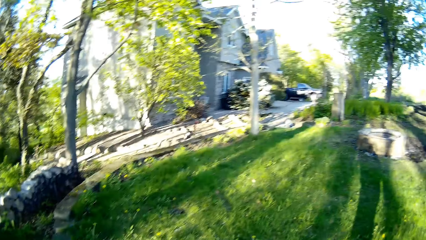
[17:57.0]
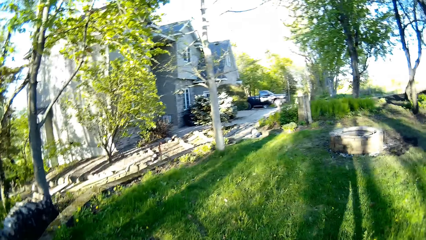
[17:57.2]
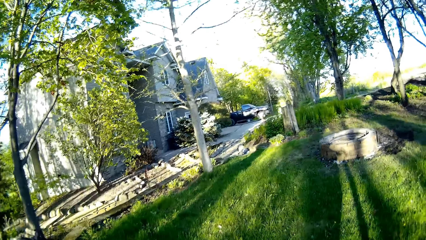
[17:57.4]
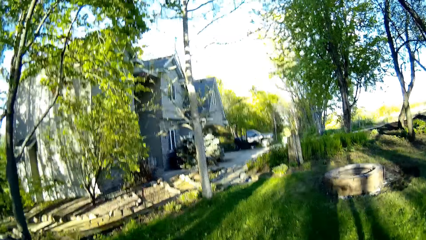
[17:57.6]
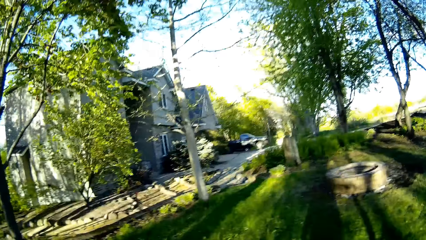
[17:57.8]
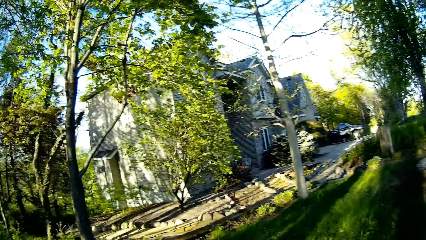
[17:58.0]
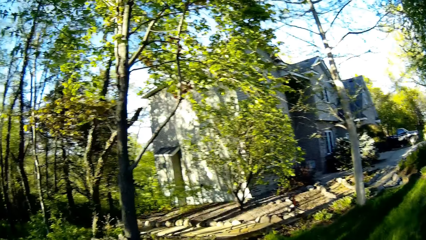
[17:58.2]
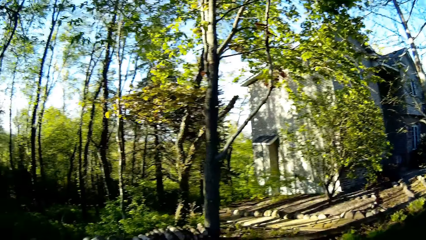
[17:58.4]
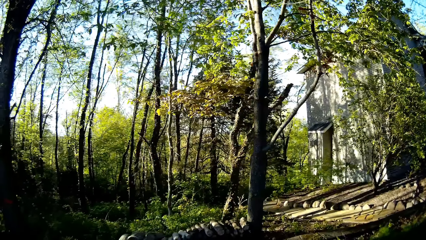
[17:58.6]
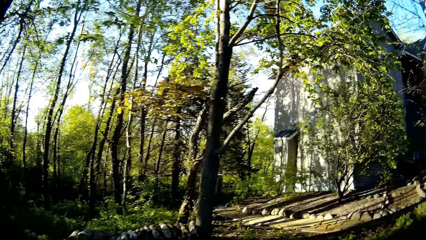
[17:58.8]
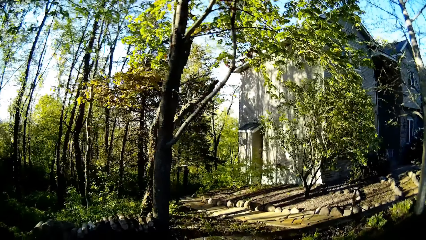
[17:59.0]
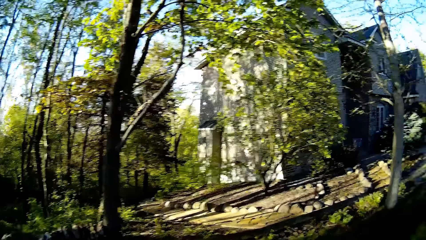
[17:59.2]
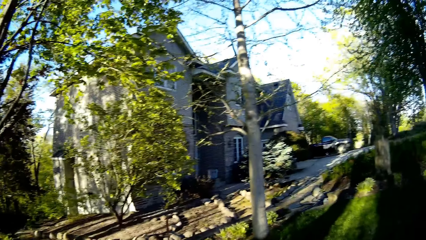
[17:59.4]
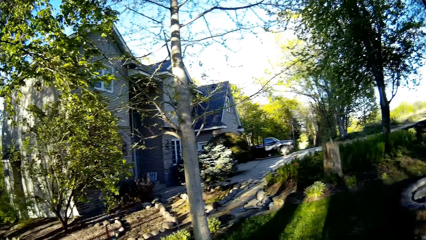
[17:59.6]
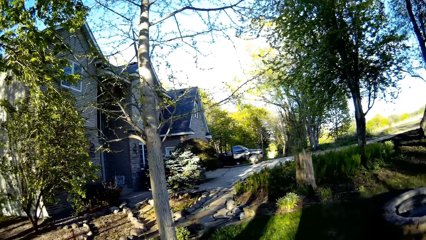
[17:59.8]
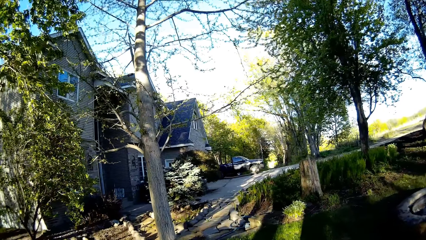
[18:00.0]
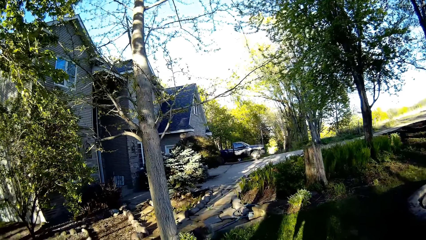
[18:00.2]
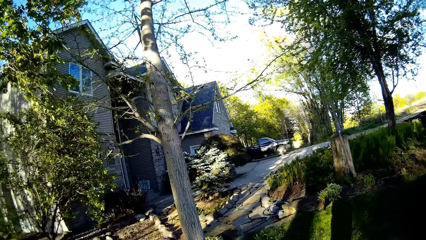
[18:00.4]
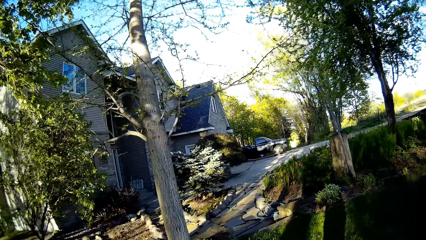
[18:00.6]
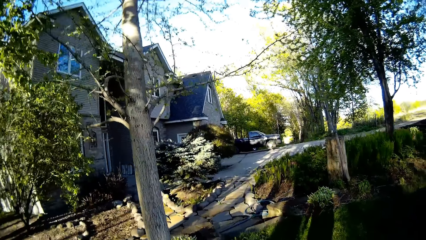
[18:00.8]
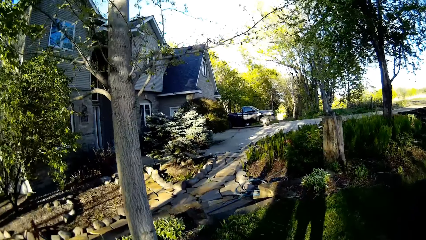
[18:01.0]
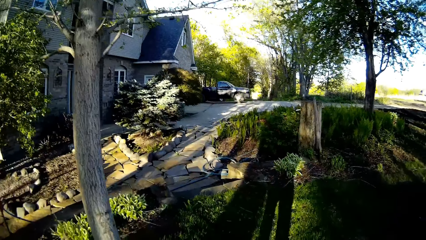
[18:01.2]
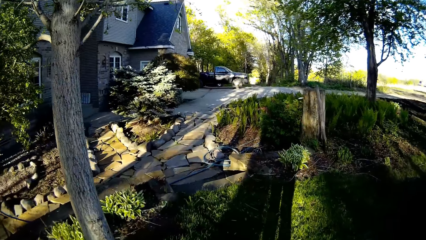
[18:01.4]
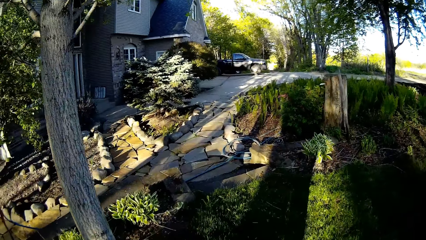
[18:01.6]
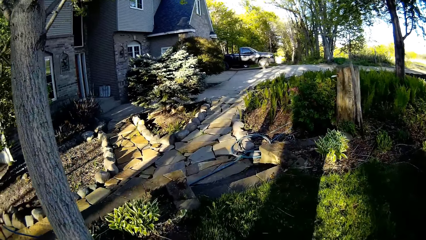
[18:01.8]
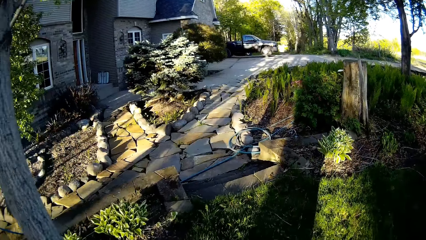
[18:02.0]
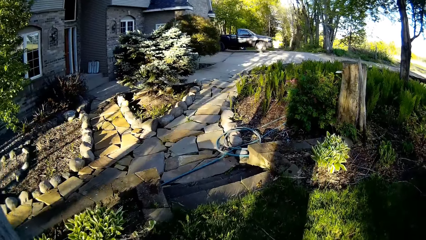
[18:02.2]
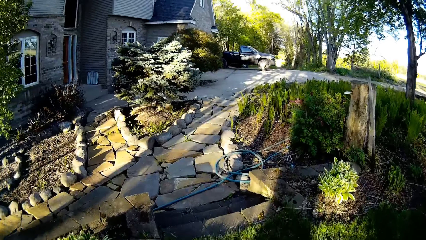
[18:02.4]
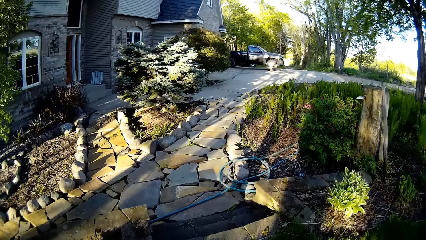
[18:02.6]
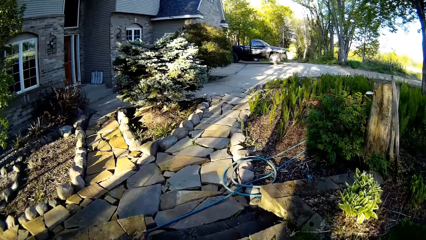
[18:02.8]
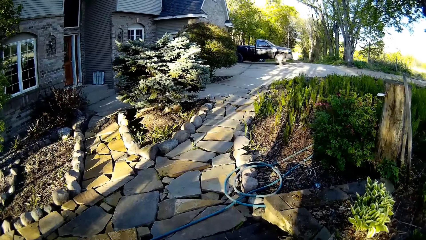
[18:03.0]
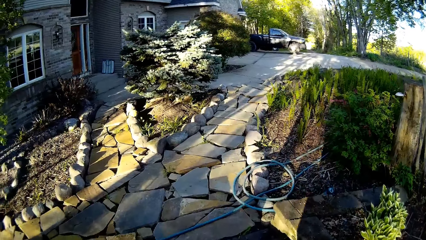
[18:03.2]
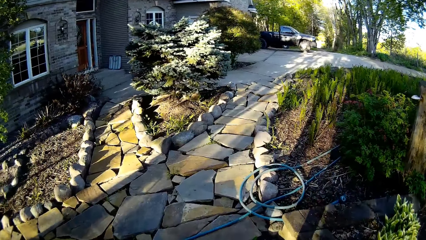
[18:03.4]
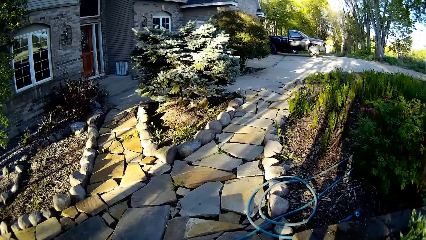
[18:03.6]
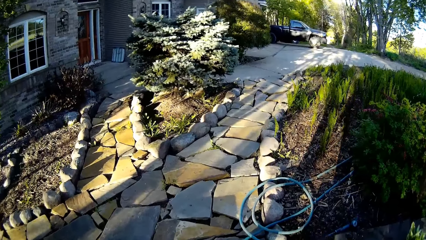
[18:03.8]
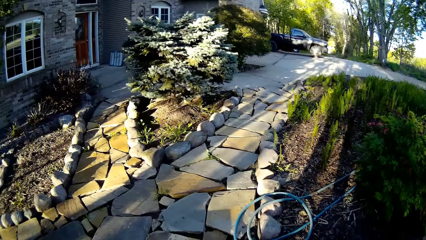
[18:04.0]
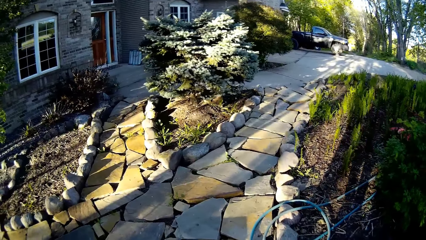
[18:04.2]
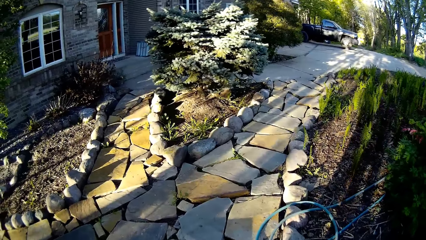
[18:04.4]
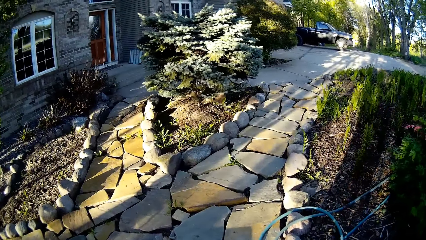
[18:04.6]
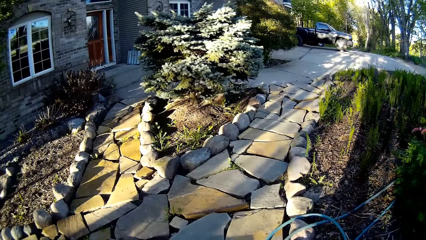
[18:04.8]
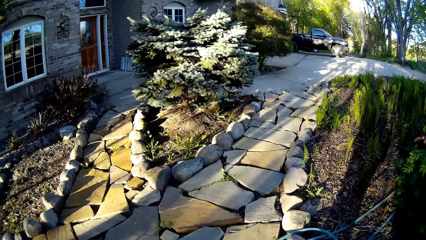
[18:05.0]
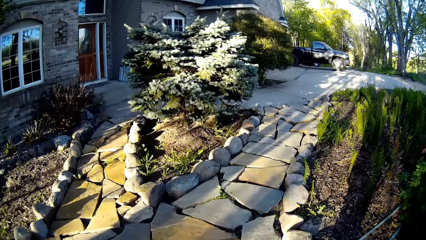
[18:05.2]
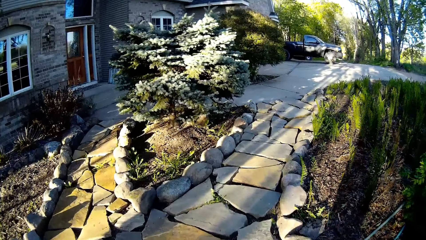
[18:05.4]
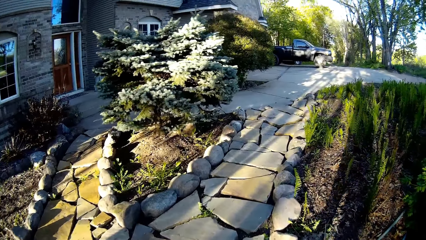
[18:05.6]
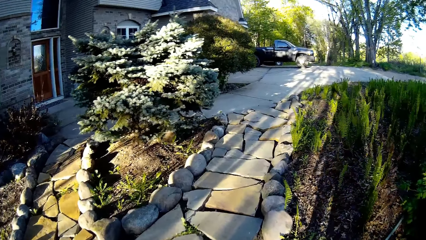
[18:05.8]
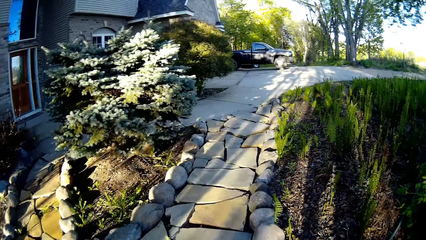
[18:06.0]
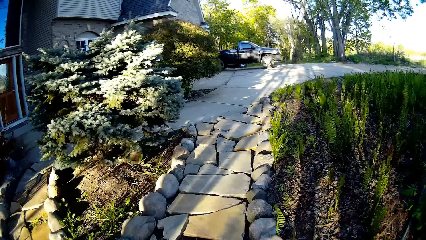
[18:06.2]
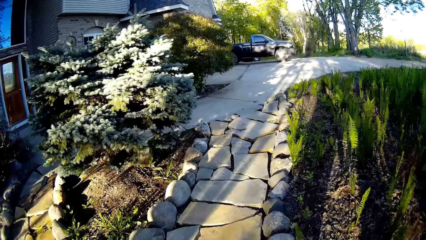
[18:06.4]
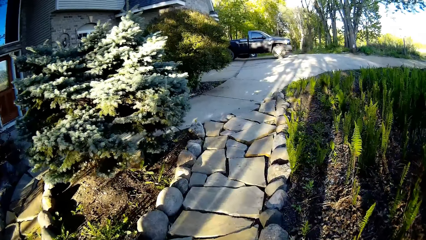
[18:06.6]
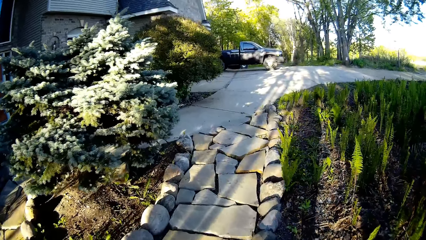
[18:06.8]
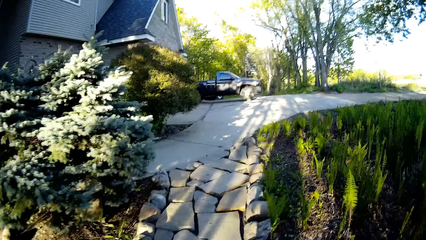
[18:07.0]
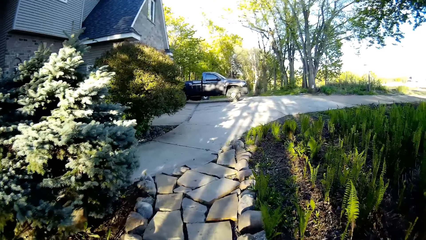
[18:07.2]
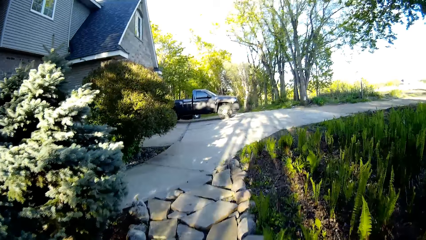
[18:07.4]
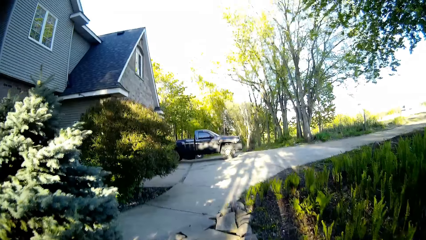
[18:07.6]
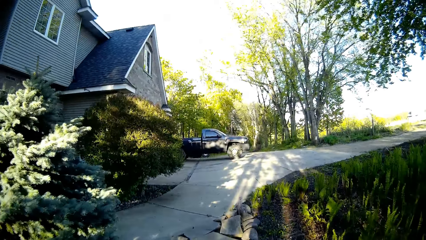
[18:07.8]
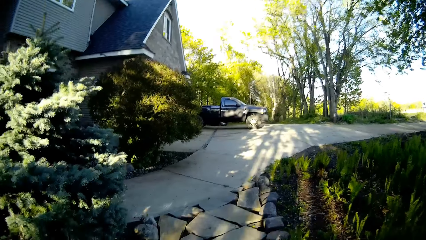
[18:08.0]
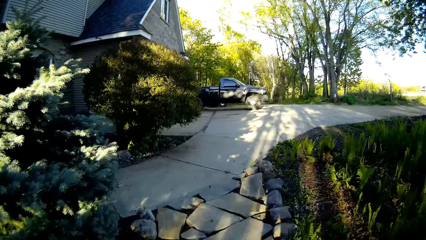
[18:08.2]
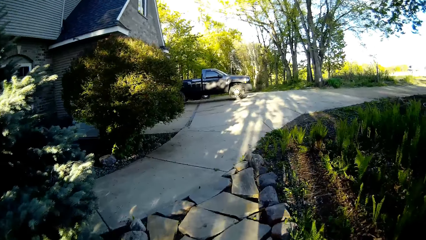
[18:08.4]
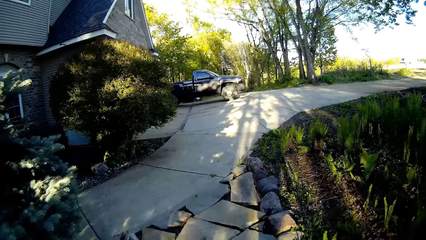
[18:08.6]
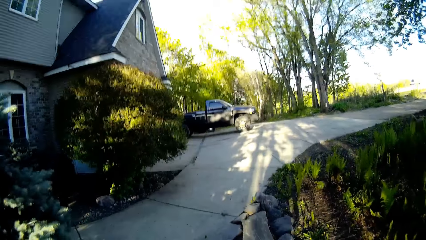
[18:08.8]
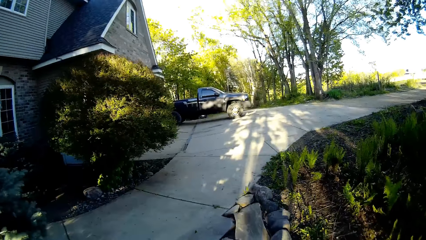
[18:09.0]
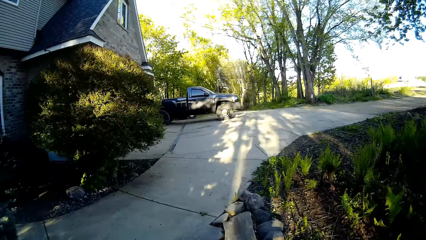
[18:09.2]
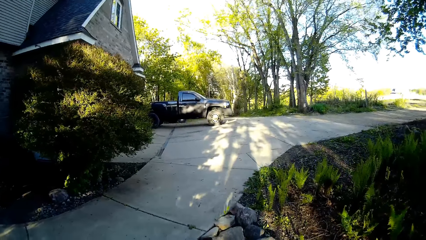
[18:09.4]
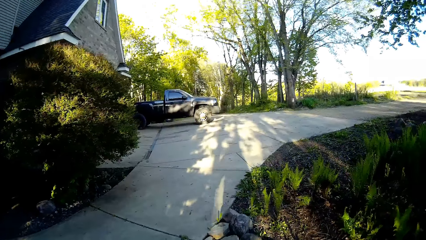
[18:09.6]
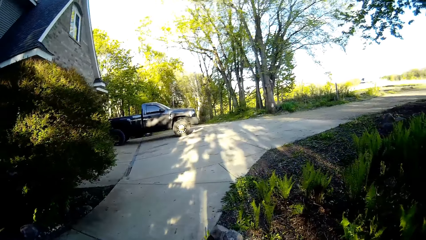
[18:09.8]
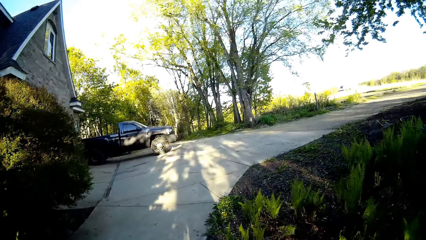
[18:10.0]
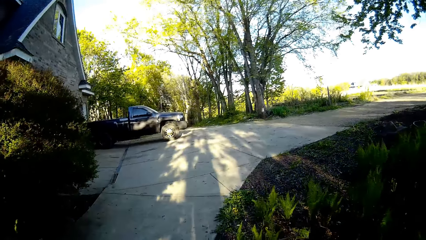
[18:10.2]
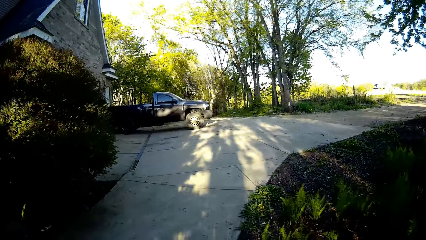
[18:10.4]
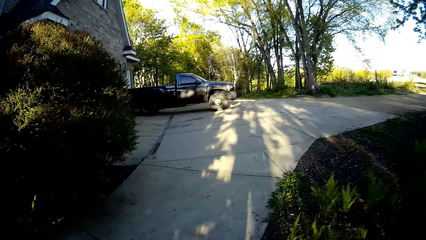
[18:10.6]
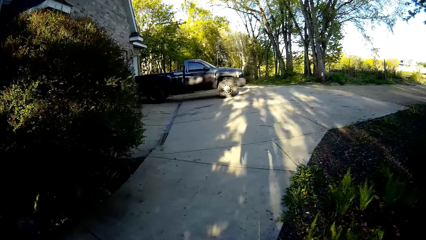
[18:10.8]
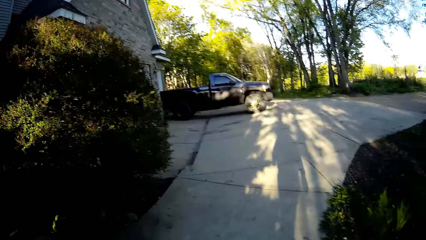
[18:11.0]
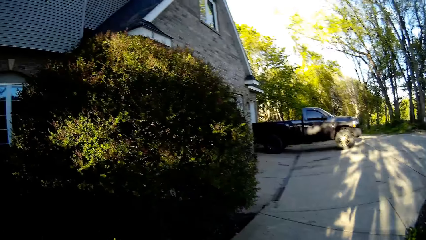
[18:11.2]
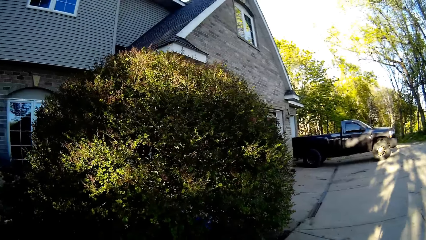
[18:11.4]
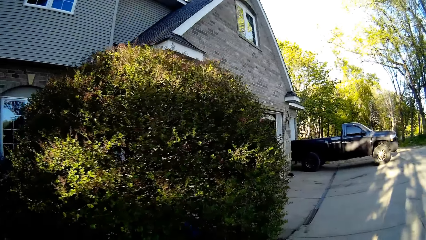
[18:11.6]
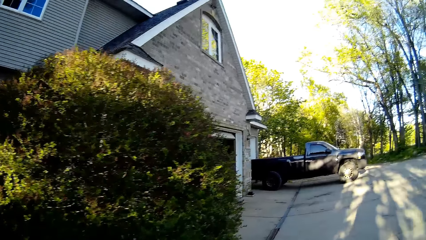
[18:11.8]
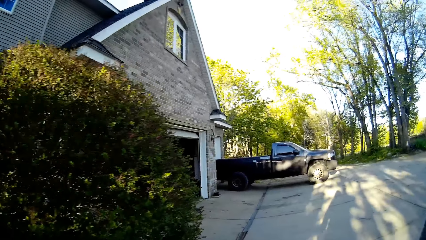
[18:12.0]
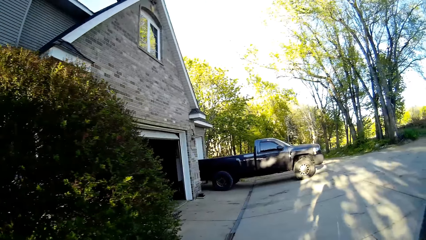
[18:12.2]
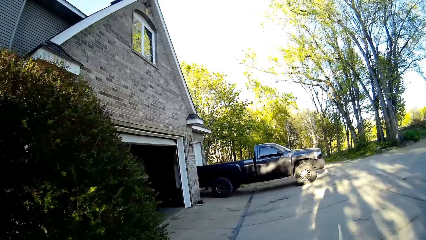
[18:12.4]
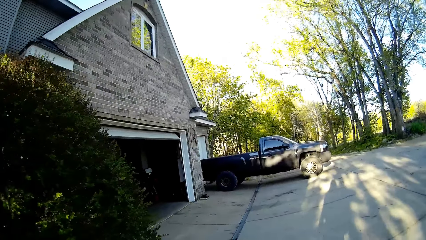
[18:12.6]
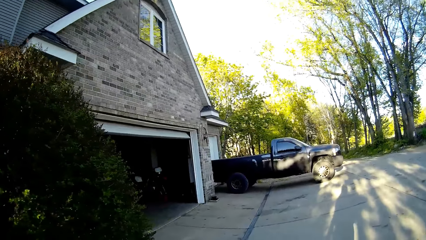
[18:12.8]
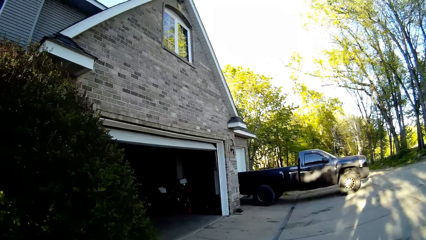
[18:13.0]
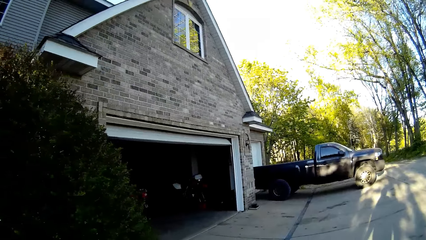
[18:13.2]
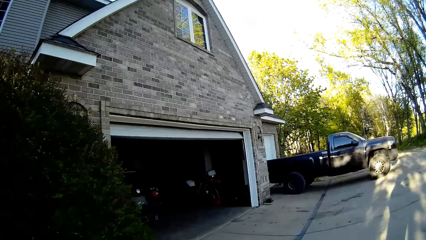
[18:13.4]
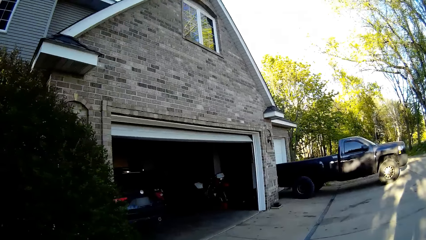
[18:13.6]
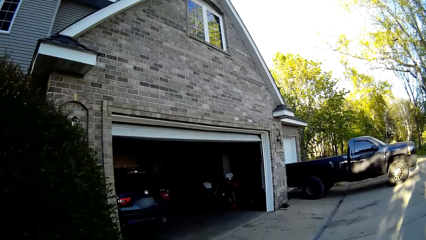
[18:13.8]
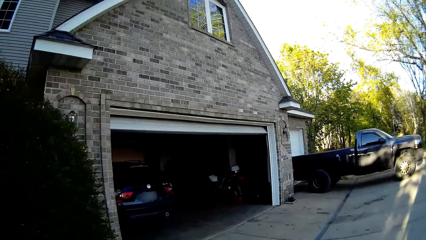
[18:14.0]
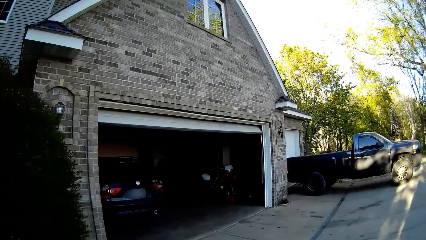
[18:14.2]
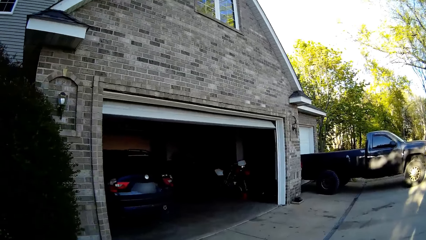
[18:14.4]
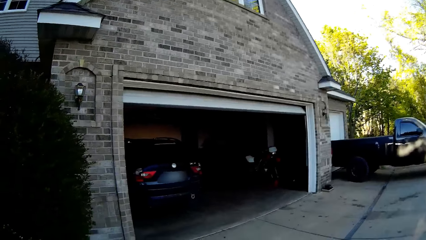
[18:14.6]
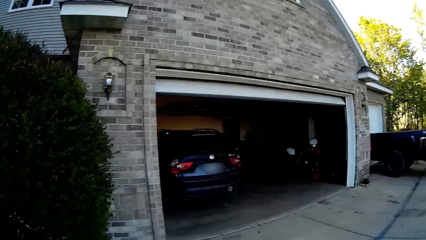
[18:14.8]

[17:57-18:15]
The camera wearer taps the puppy. They walk towards the house. They walk through a walkway of an apartment.
